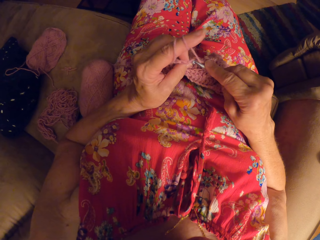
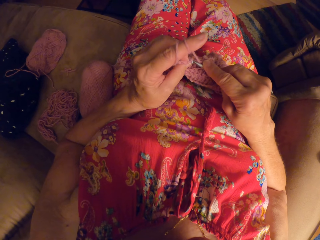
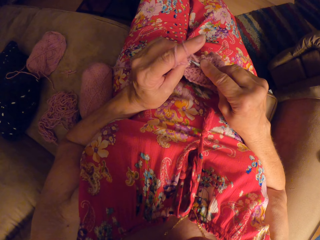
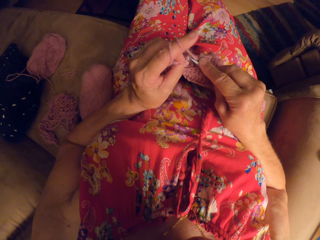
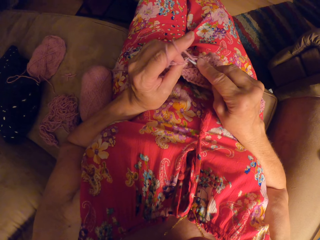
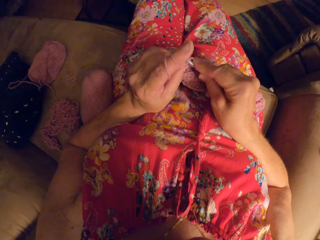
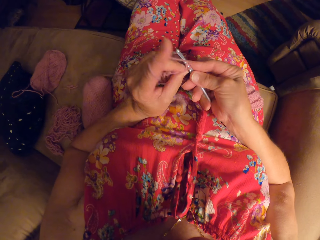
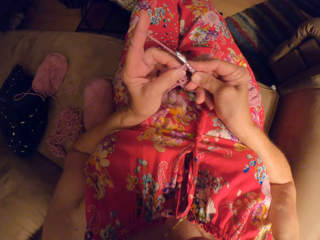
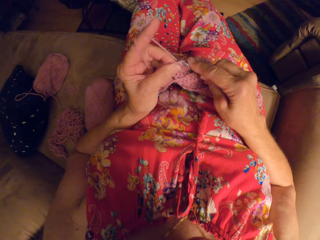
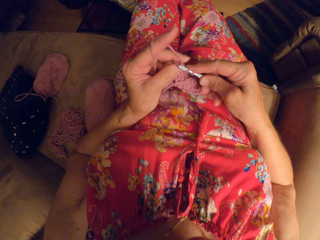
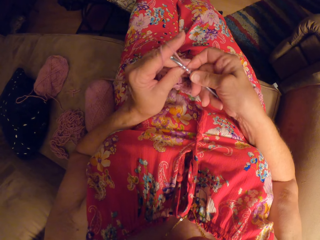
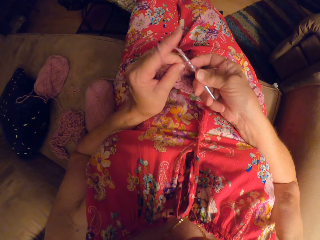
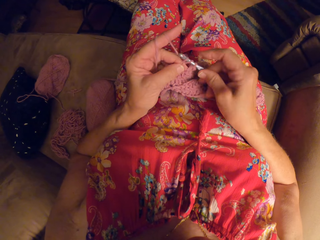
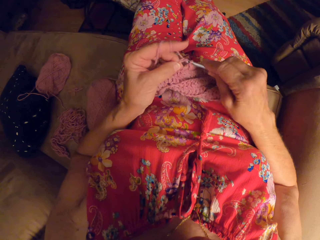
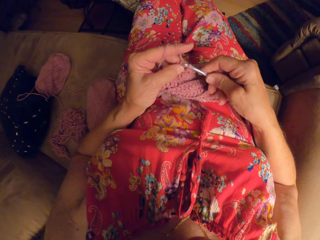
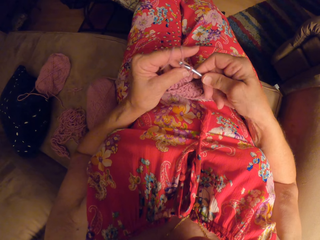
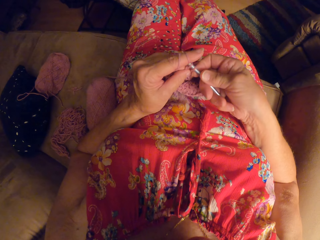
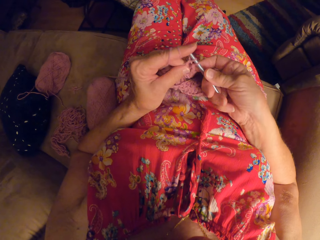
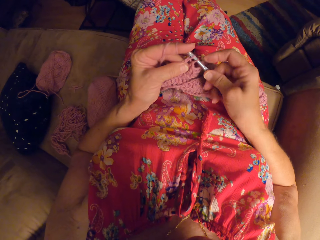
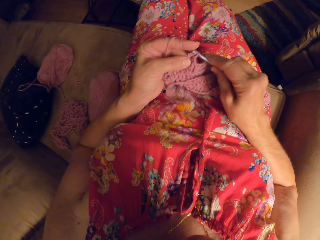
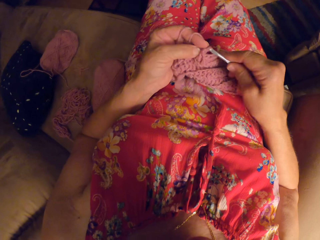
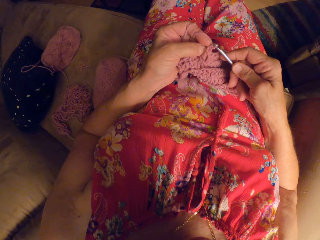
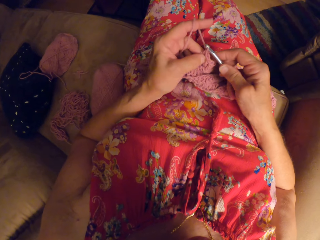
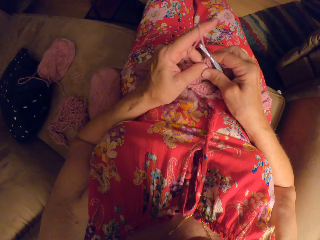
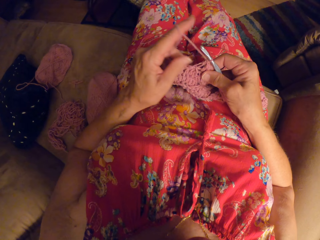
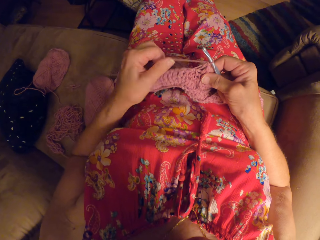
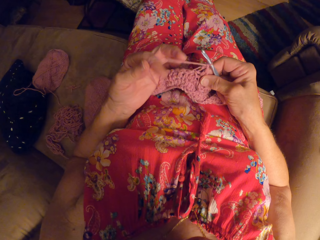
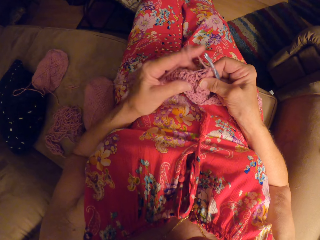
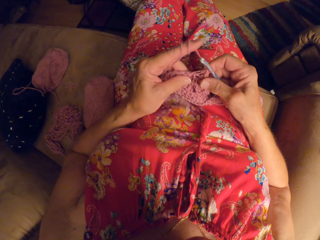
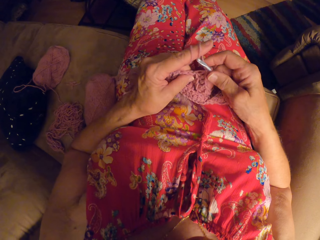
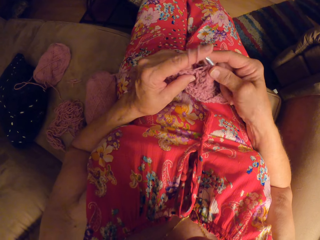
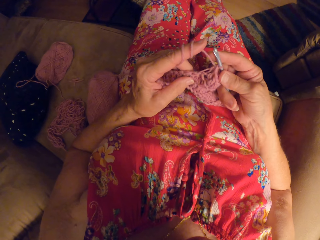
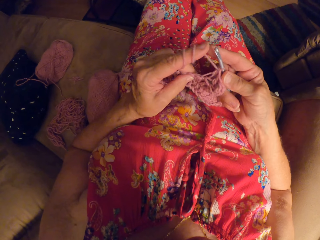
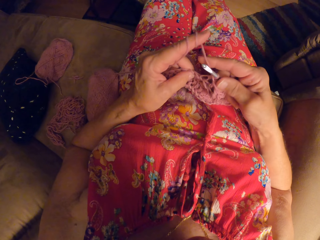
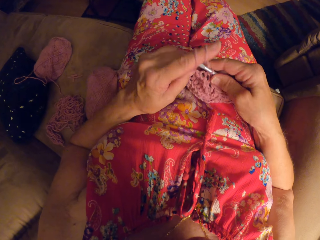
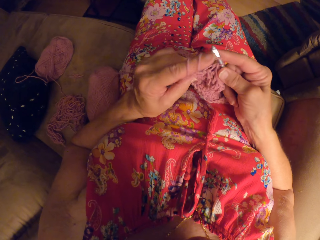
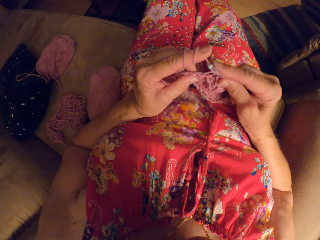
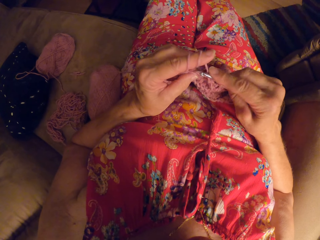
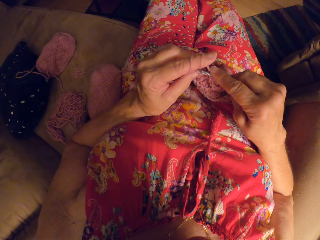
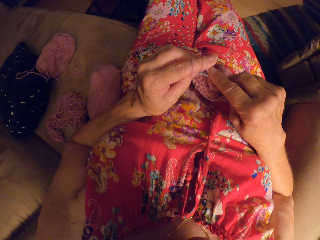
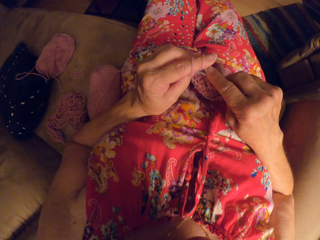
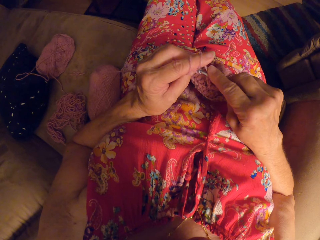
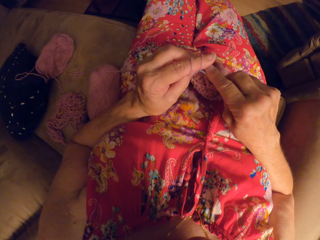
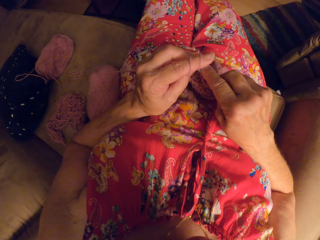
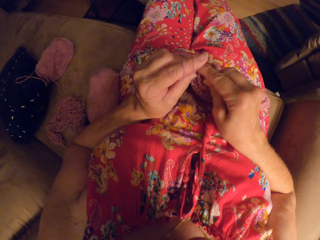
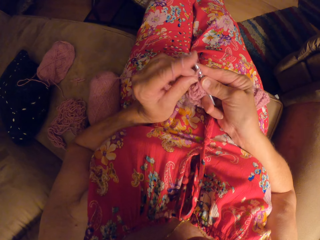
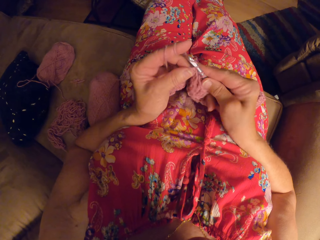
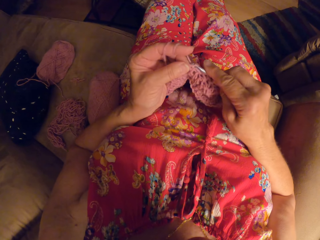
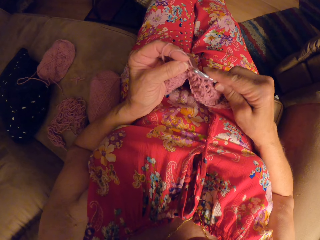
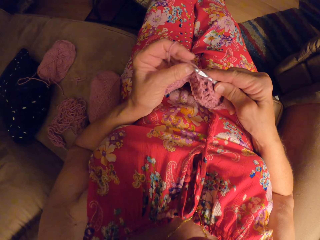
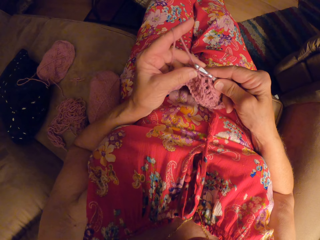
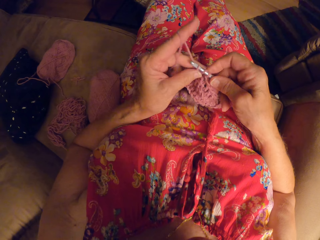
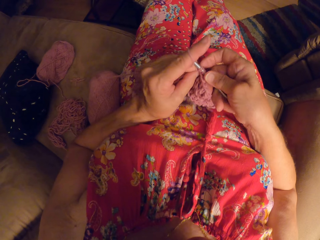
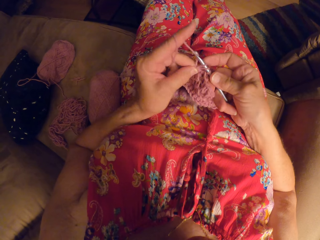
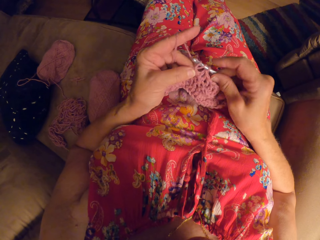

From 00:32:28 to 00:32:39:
The camera wearer crochets with the yarn and the crochet hook. She rolls the yarn on her left hand. She crochets with the yarn and the crochet hook.

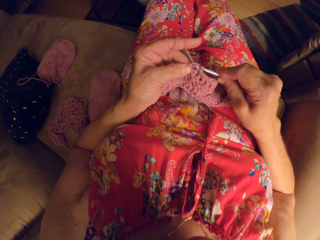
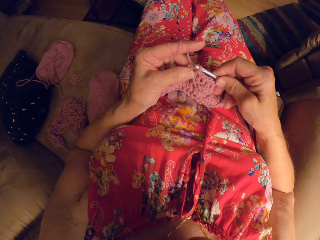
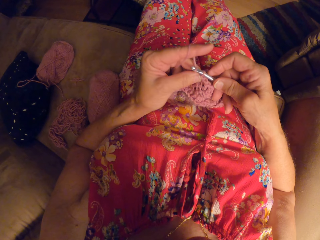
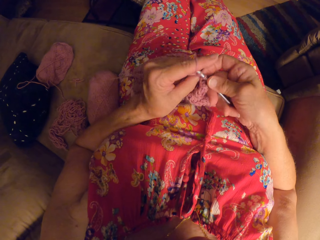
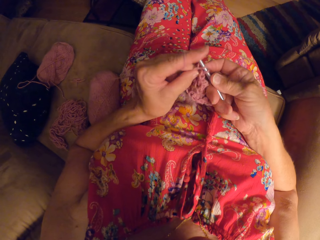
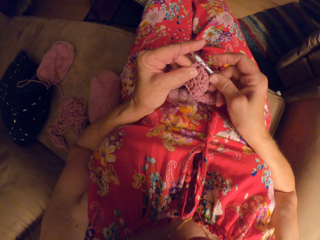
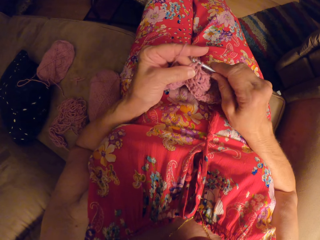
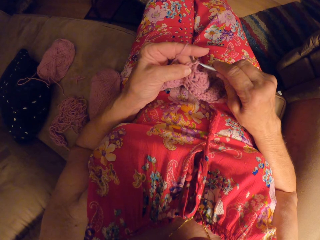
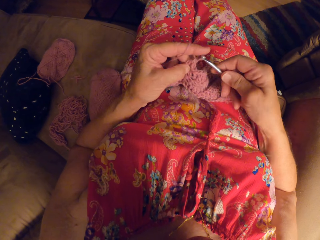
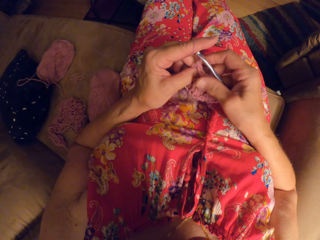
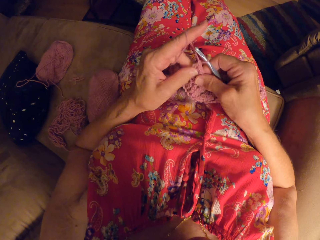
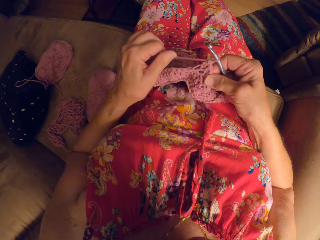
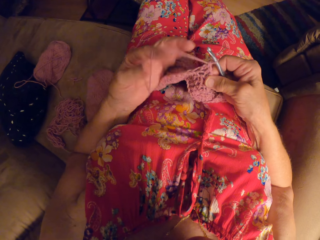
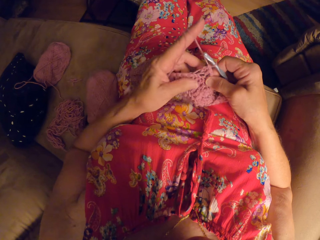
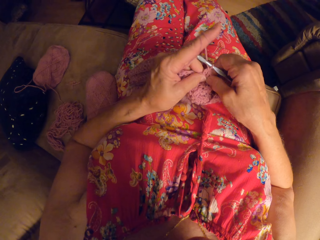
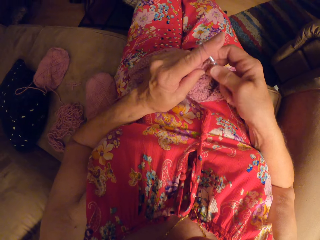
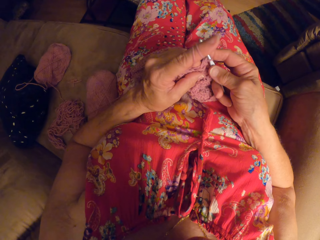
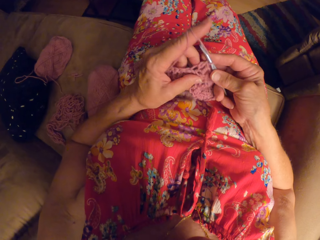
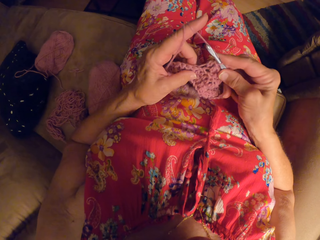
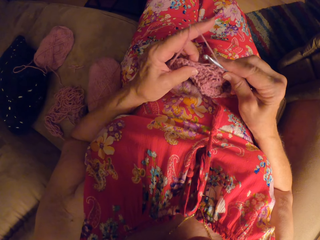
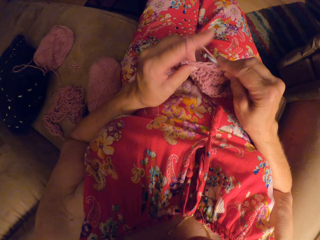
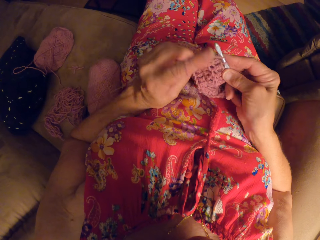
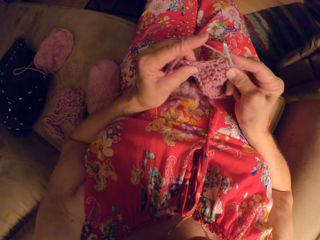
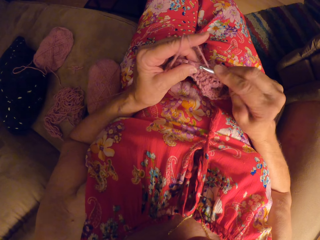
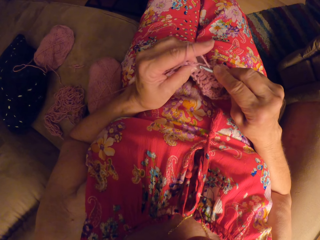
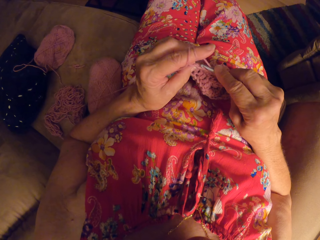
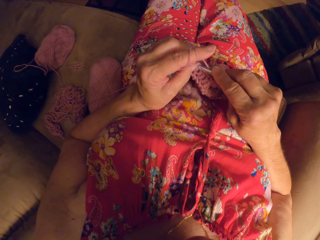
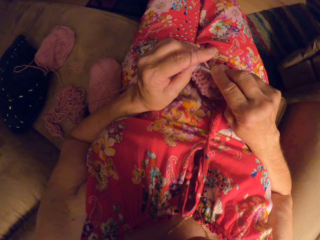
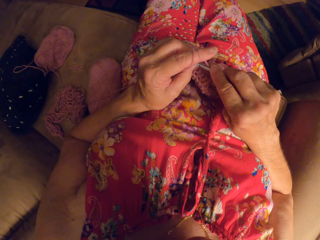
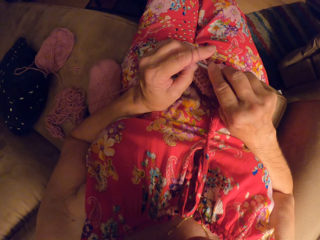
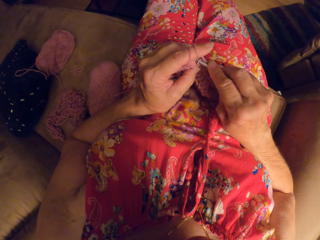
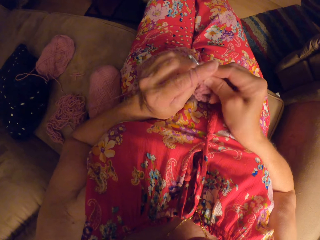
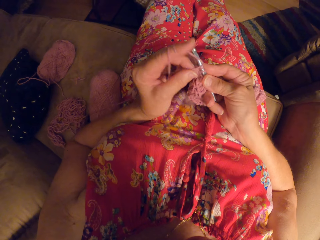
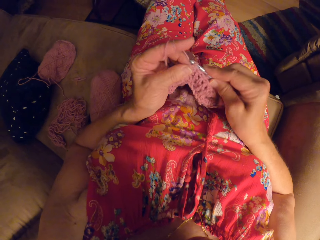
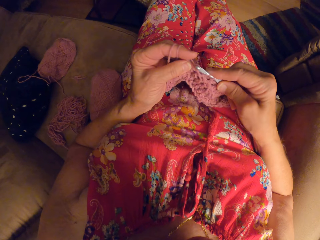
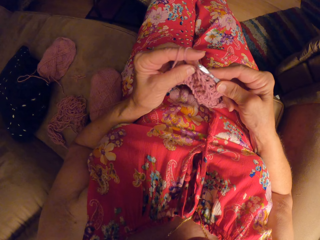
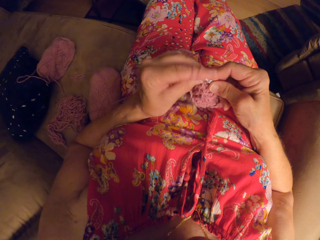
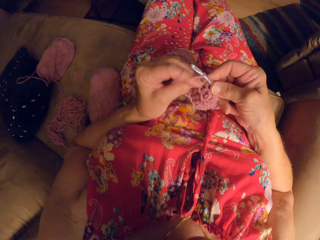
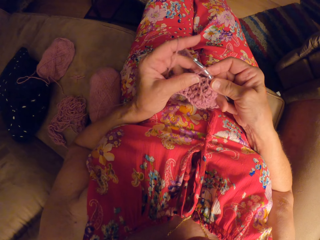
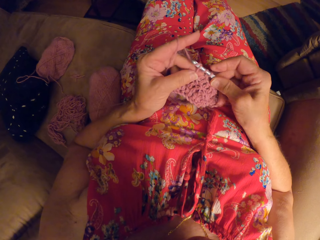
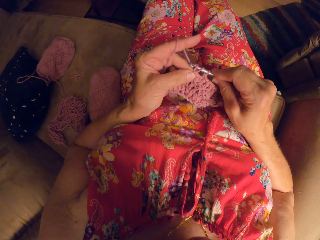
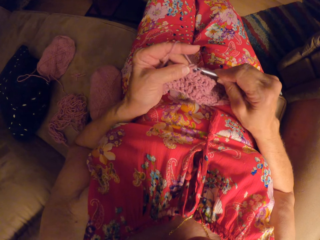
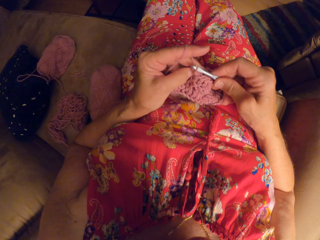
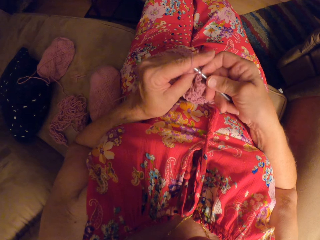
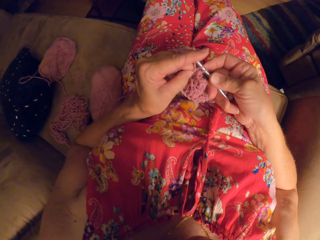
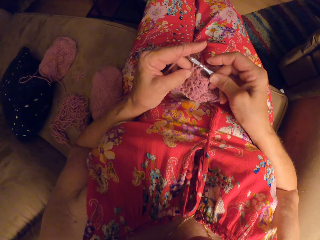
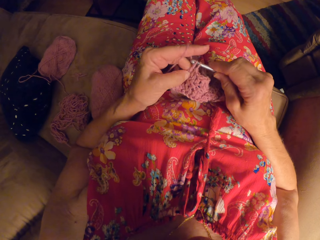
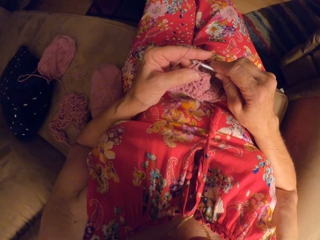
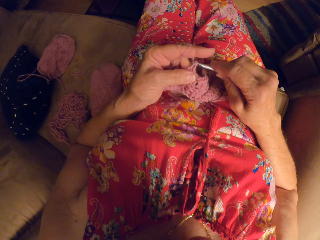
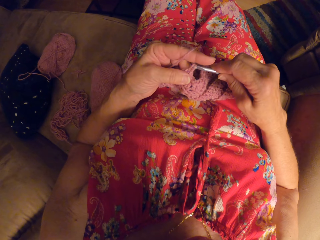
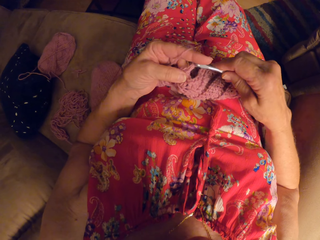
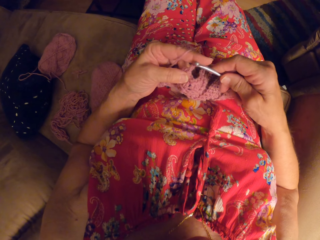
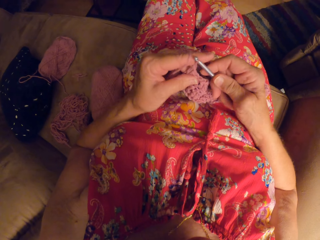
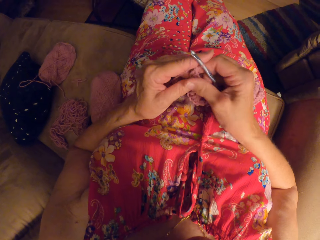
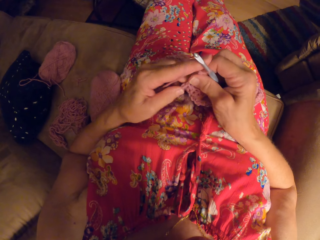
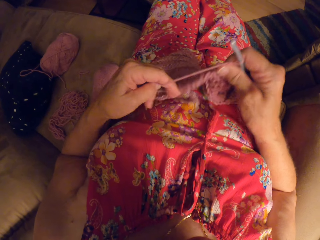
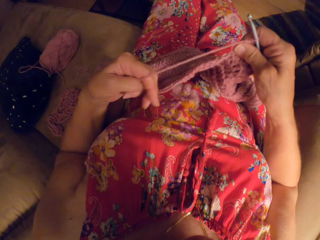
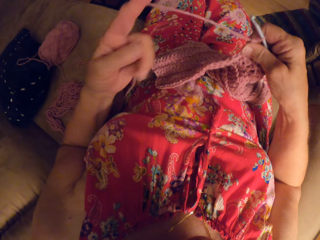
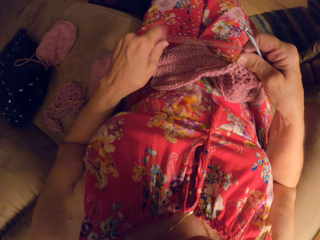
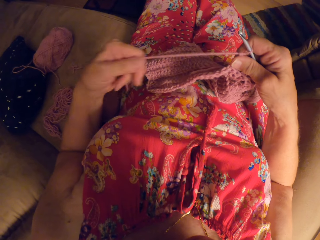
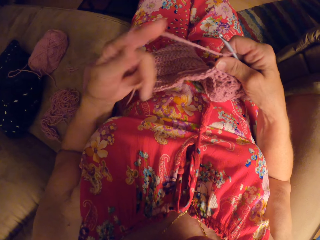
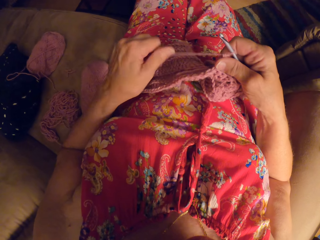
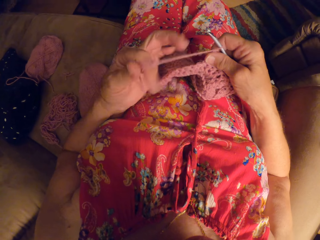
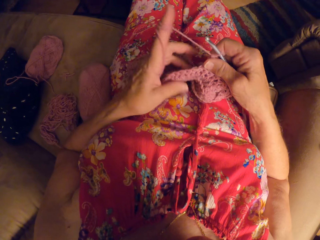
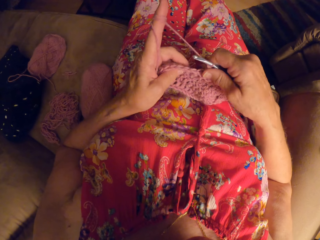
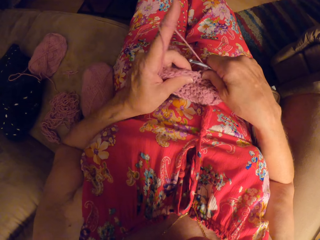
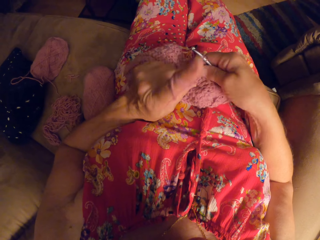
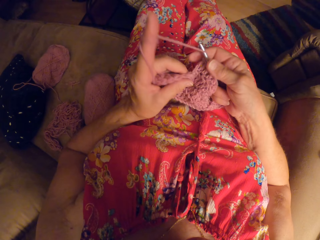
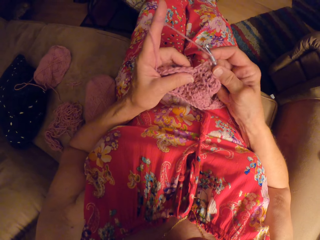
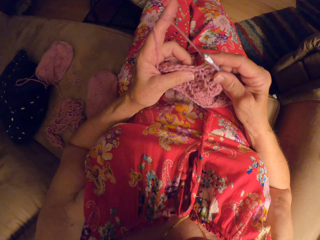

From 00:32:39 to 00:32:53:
The camera wearer rolls the yarn on her left hand. She crochets with the yarn and the crochet hook. She rolls the yarn on her left hand.
